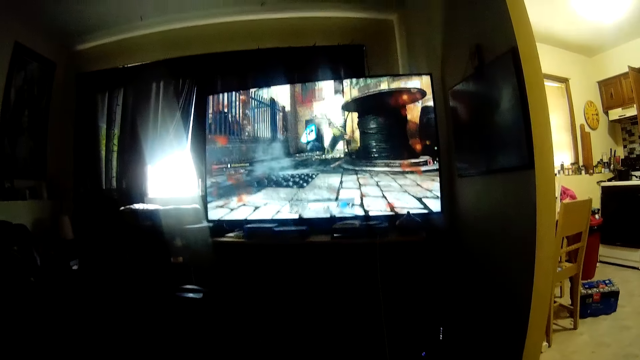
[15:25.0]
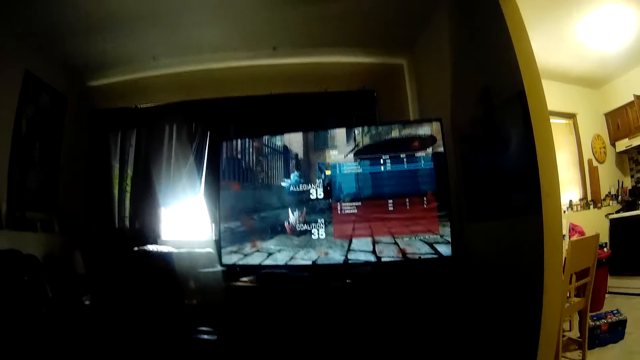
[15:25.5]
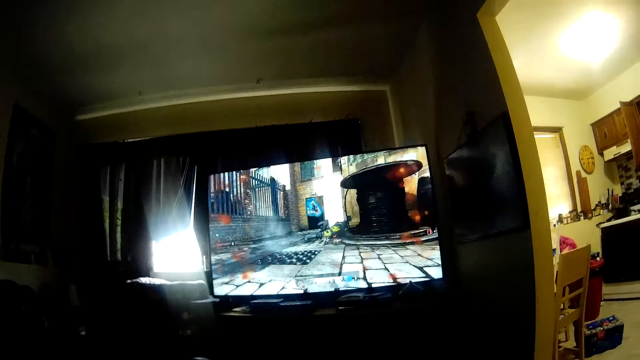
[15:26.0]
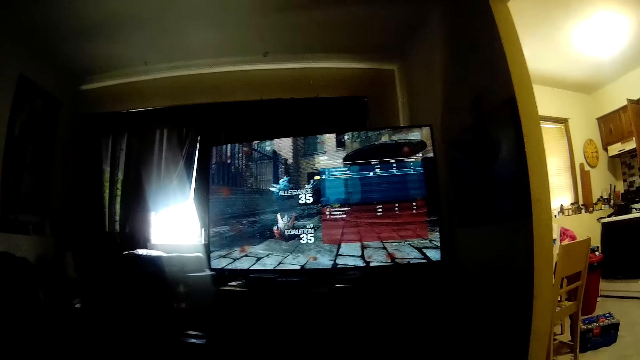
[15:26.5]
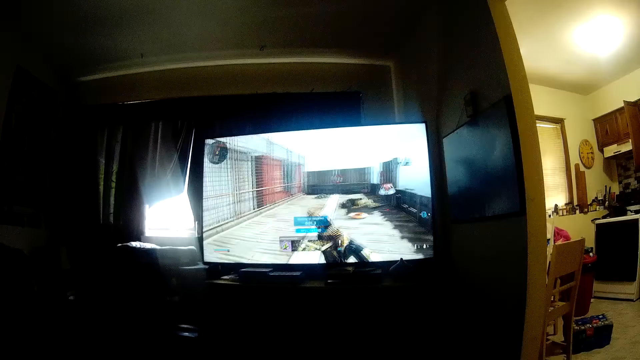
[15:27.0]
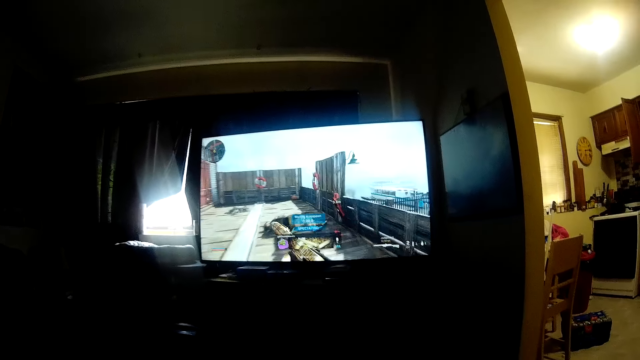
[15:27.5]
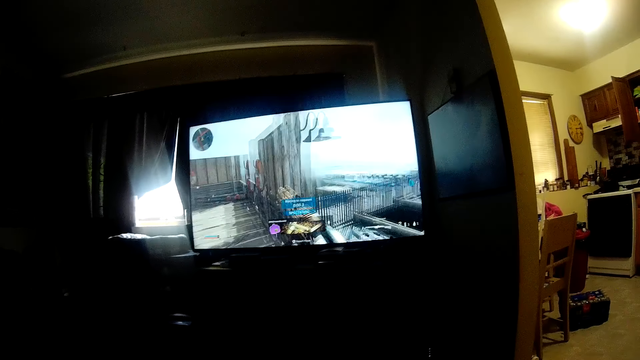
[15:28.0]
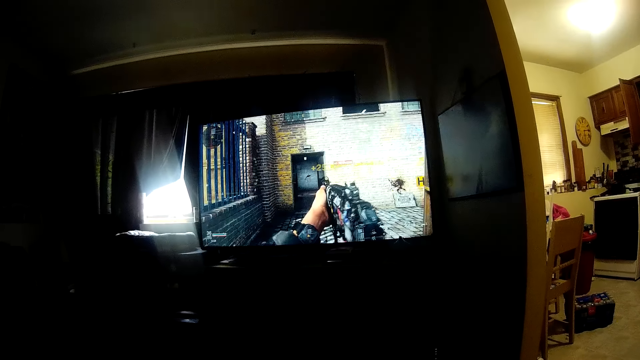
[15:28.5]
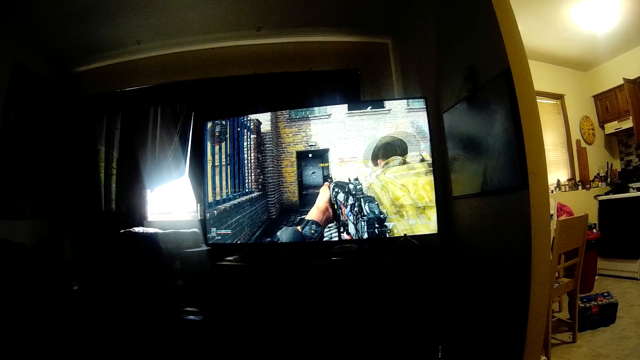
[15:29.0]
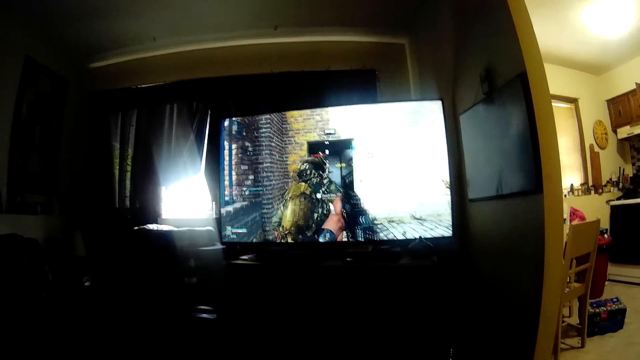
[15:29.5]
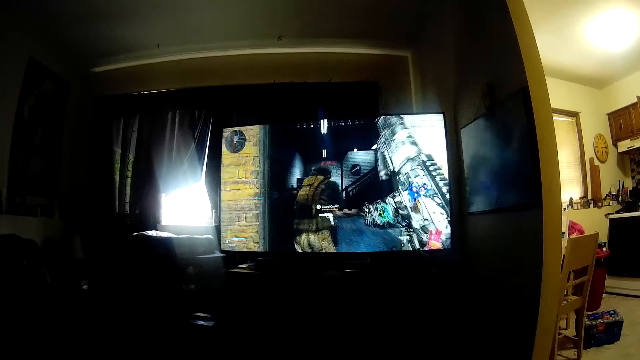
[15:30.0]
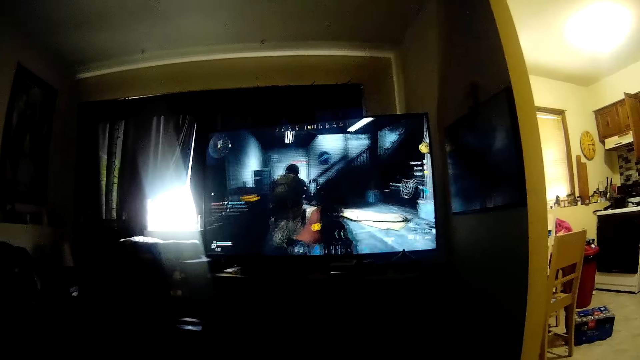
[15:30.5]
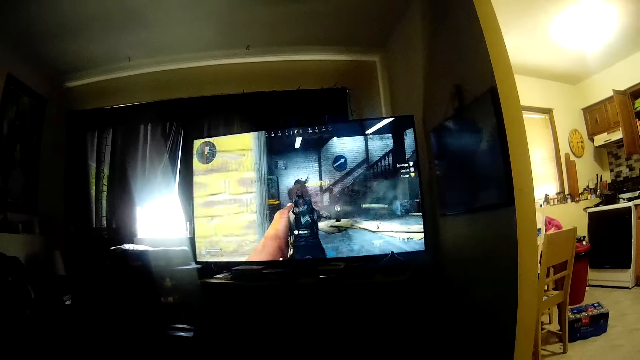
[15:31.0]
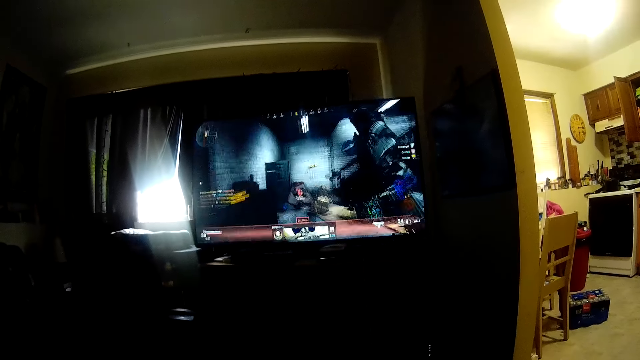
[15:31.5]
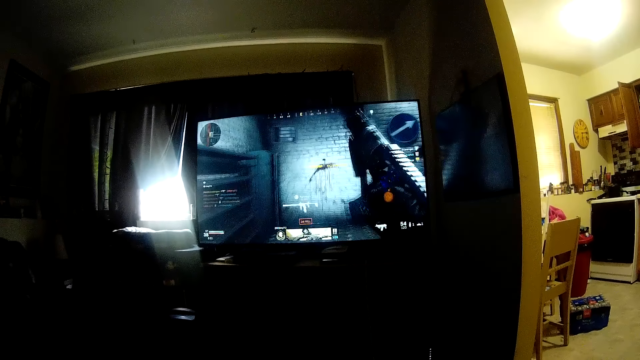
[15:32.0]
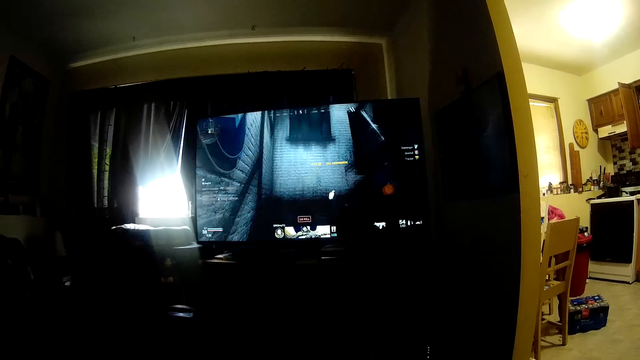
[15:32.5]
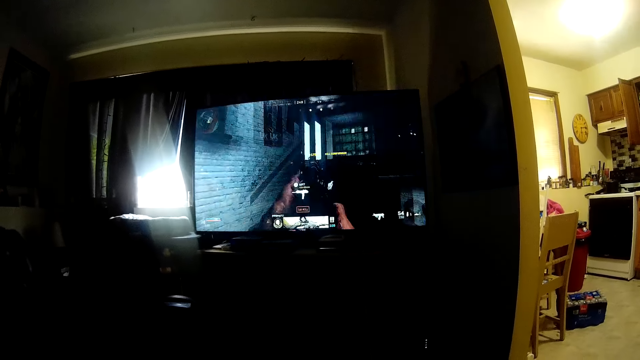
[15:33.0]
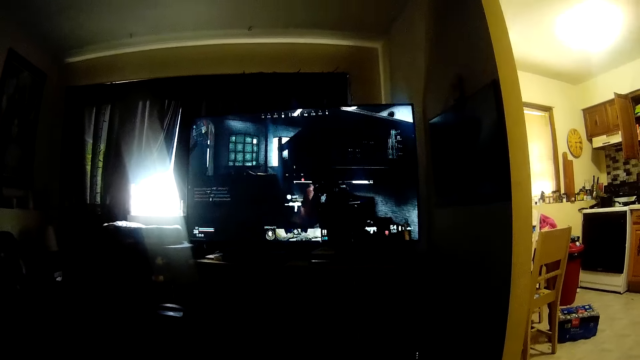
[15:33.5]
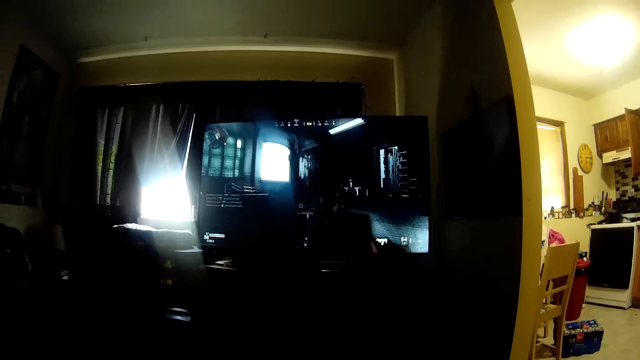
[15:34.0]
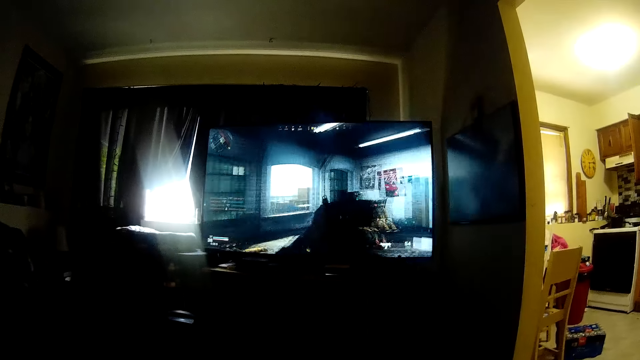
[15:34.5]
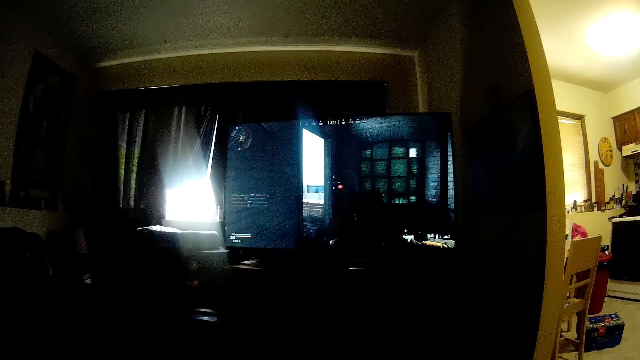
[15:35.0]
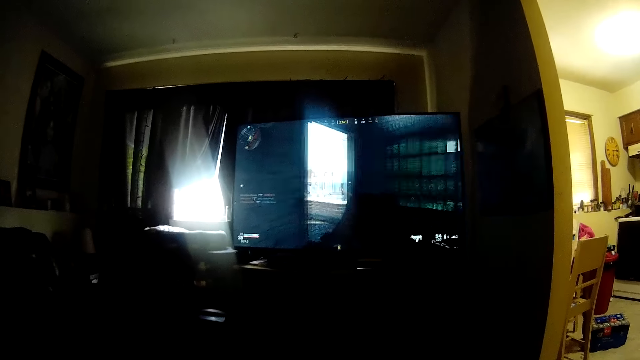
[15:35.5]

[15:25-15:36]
The camera wearer talks. They operate a television with a hand.

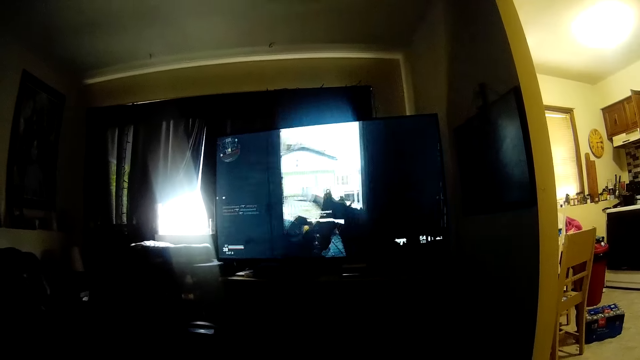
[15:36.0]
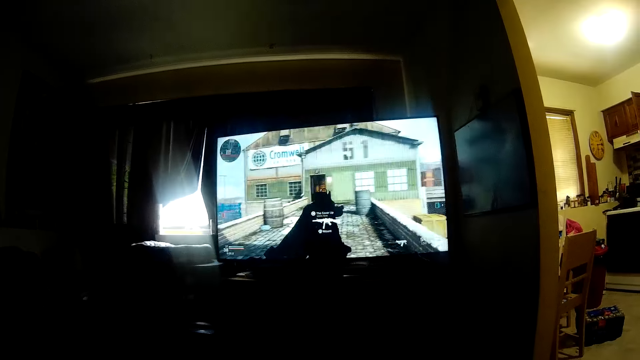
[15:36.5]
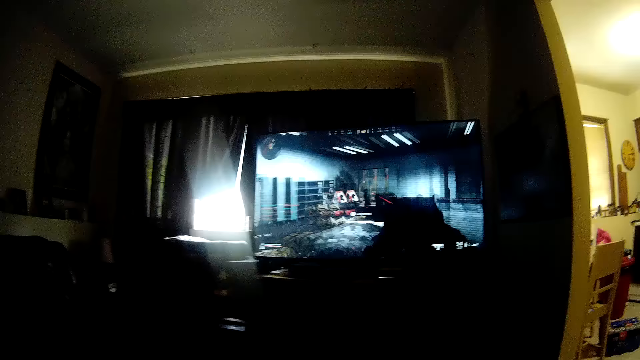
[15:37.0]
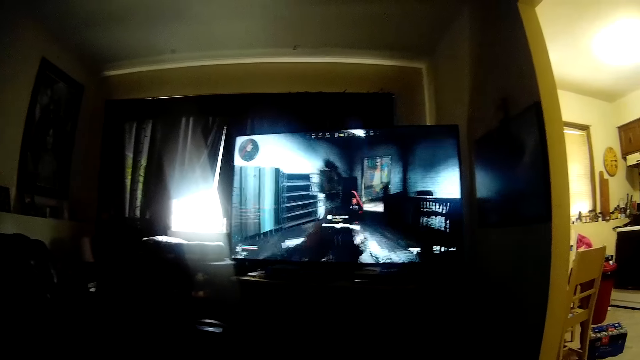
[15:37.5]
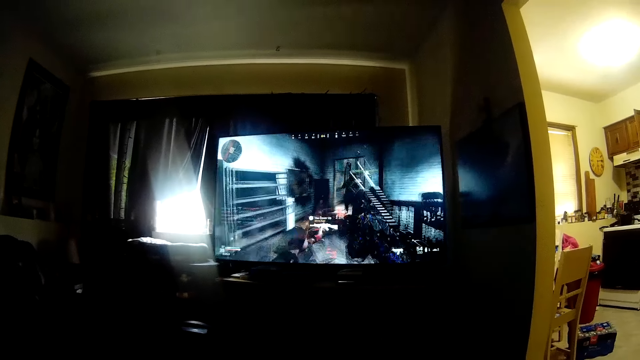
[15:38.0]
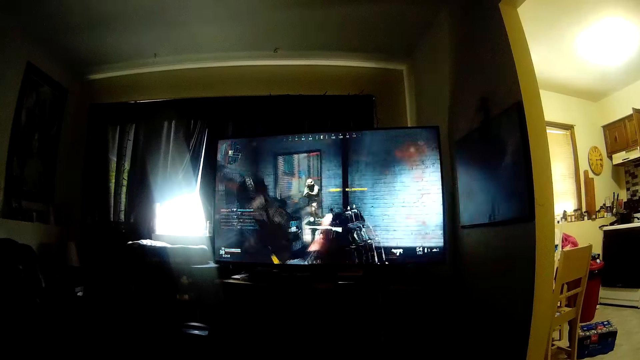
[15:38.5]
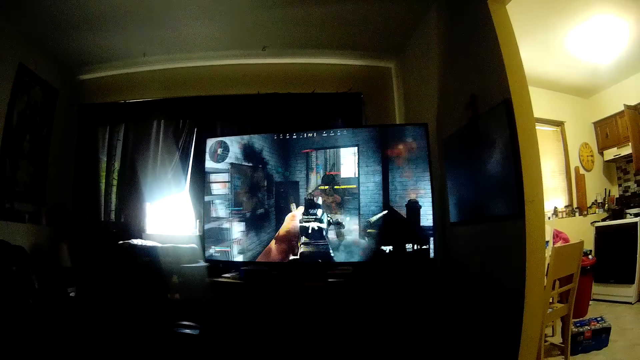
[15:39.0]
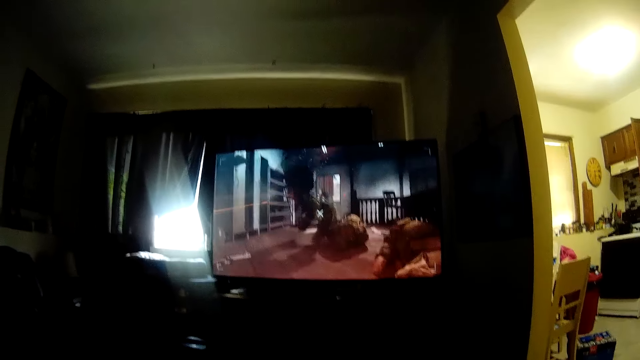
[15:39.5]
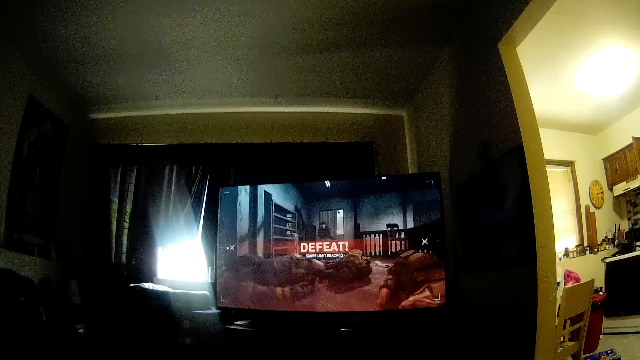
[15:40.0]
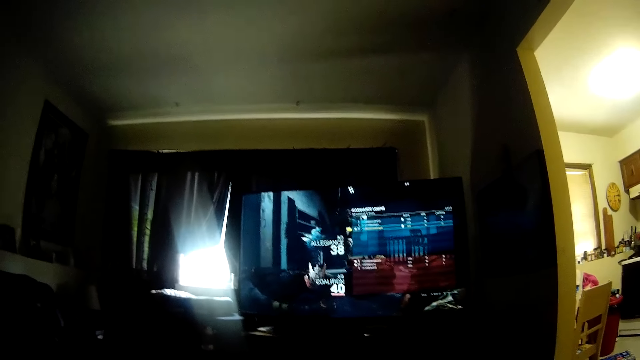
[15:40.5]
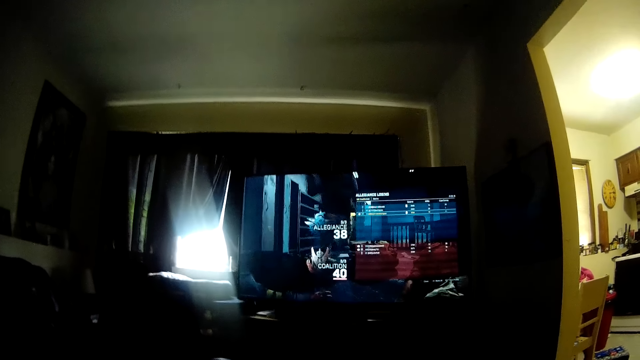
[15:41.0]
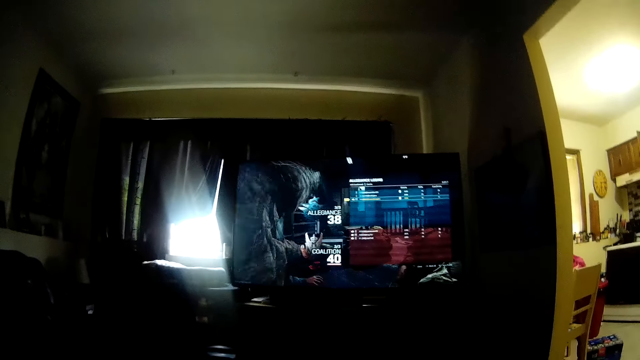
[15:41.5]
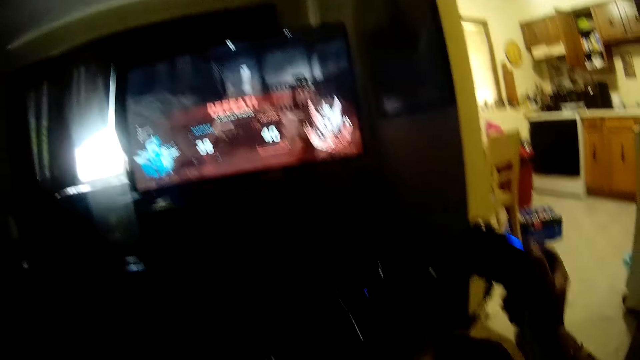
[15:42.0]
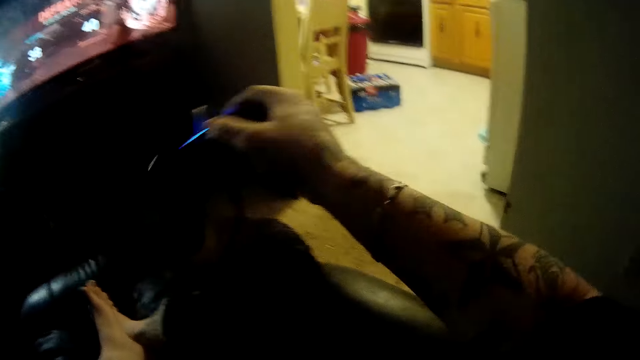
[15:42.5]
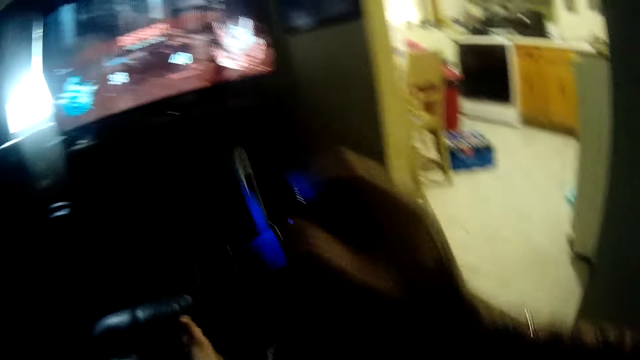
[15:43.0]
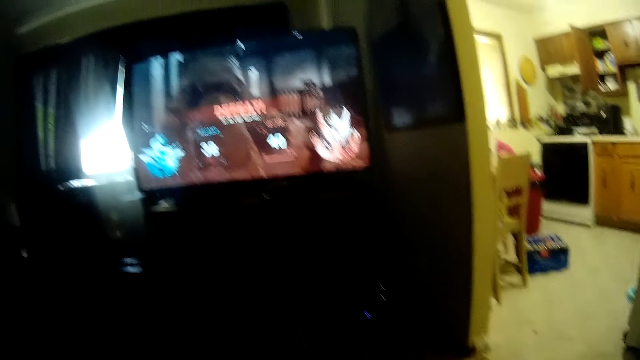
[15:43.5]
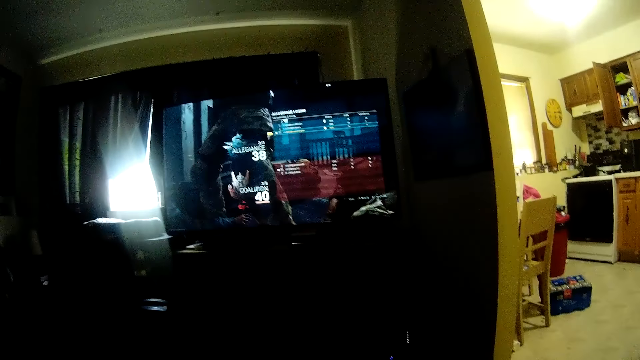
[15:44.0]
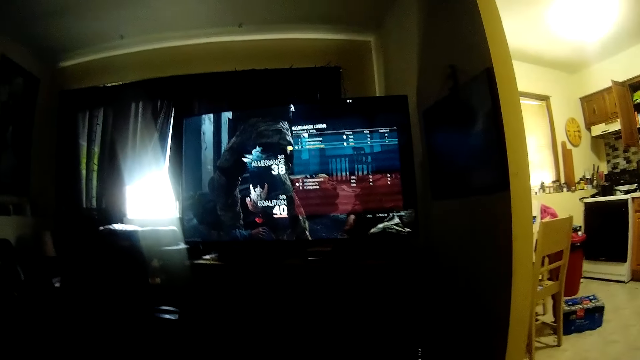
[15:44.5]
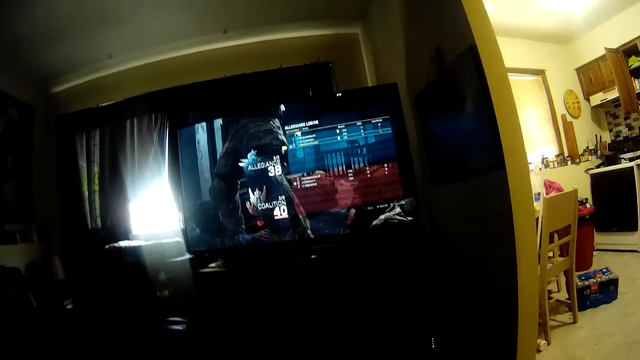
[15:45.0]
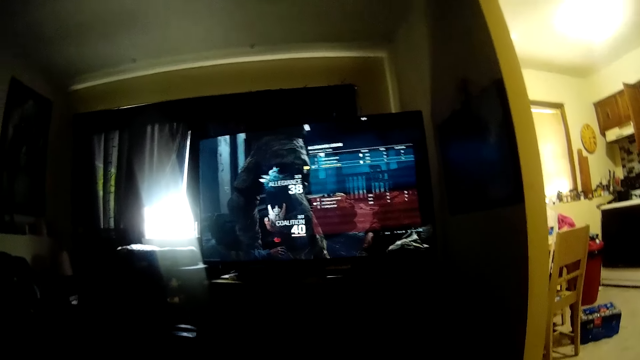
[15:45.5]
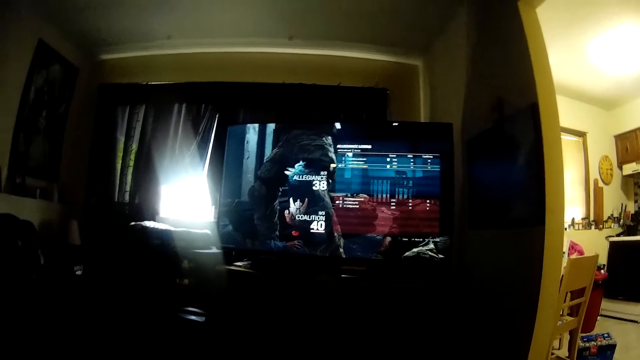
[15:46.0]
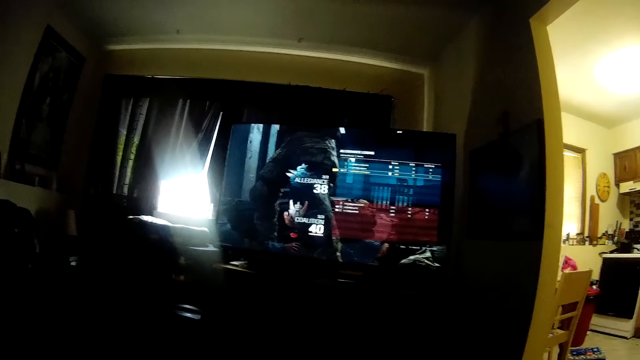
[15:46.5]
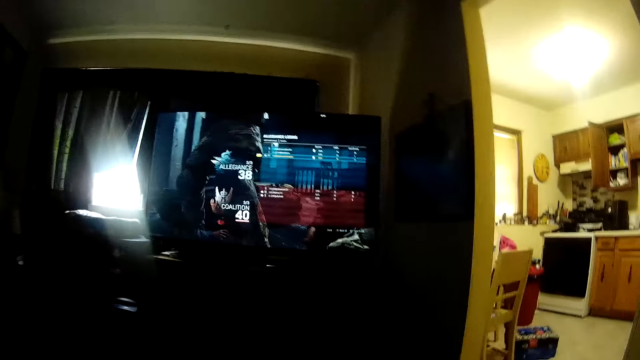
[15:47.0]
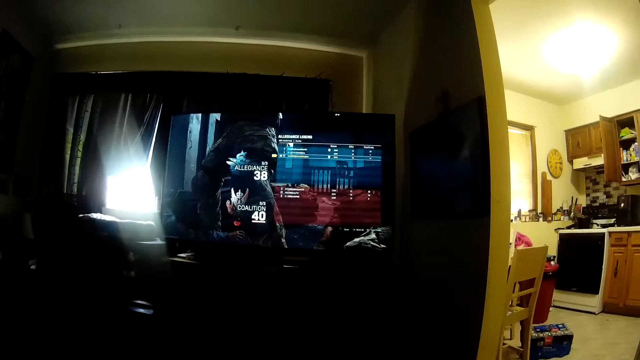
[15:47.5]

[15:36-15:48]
The camera wearer looks at a television. They operate the television with a hand.
